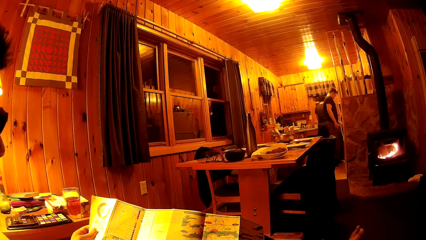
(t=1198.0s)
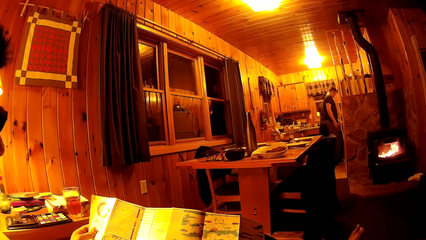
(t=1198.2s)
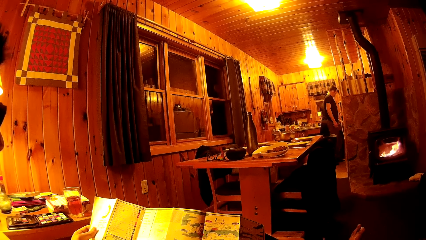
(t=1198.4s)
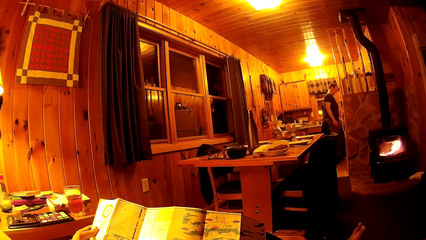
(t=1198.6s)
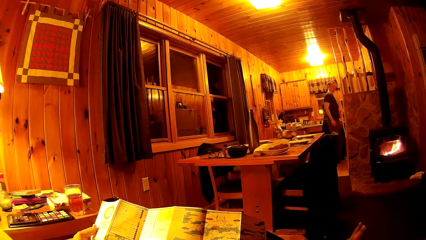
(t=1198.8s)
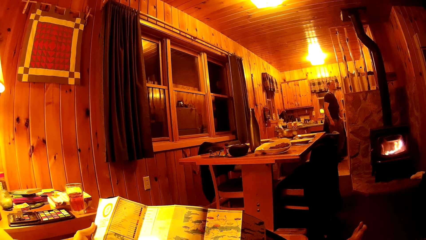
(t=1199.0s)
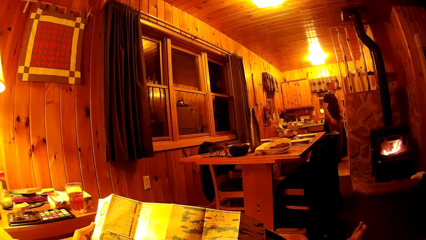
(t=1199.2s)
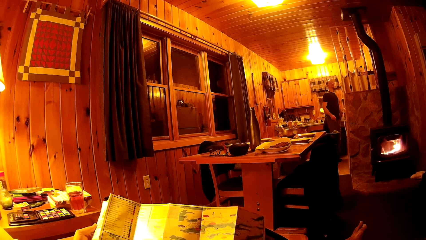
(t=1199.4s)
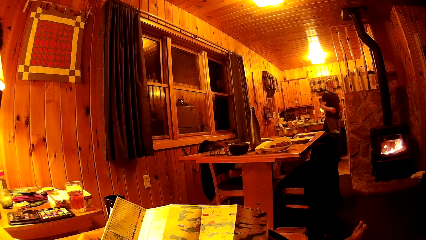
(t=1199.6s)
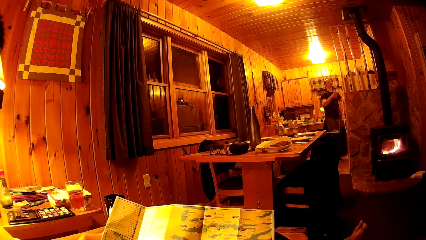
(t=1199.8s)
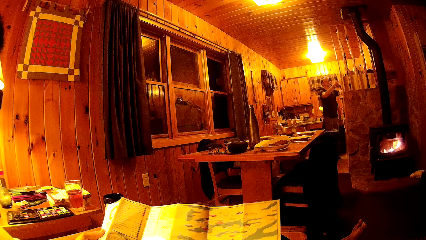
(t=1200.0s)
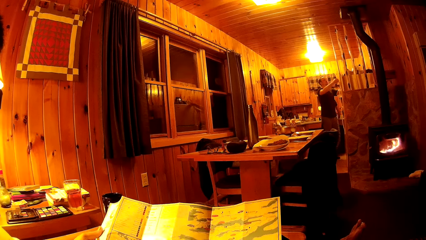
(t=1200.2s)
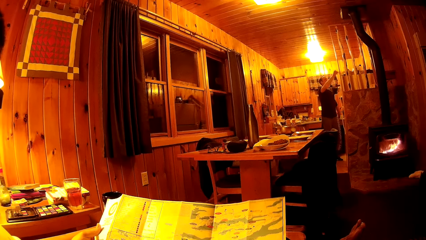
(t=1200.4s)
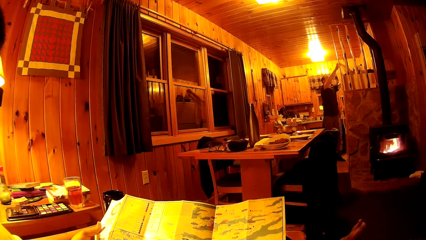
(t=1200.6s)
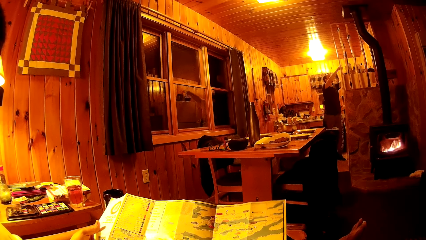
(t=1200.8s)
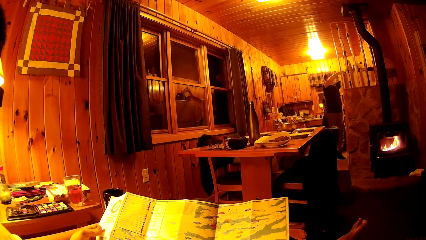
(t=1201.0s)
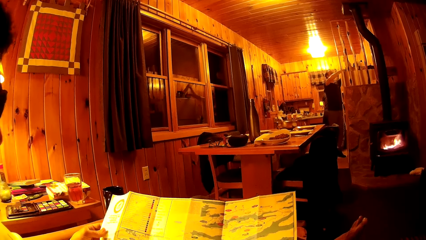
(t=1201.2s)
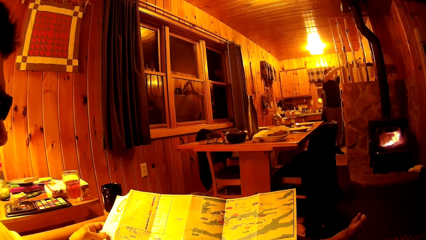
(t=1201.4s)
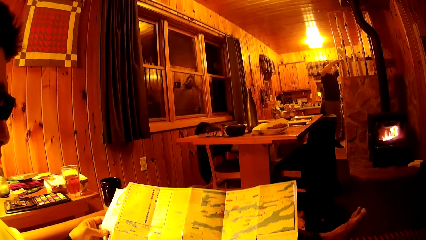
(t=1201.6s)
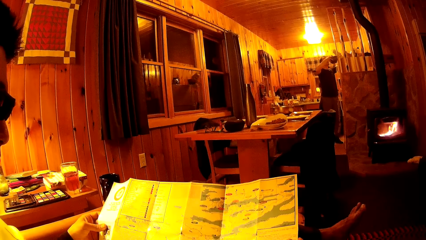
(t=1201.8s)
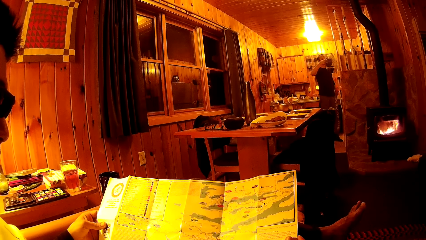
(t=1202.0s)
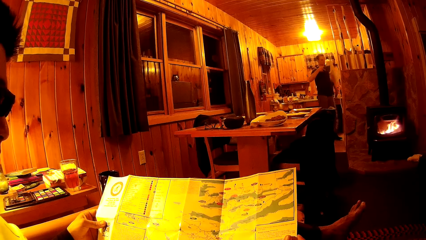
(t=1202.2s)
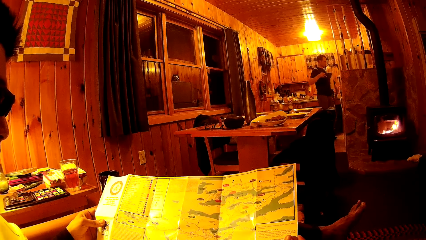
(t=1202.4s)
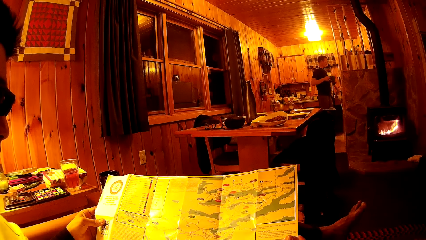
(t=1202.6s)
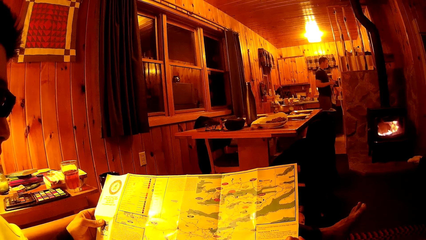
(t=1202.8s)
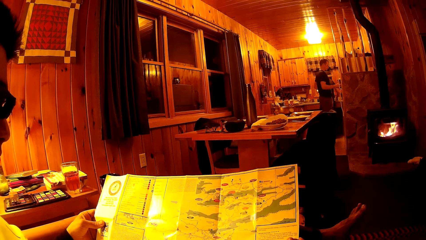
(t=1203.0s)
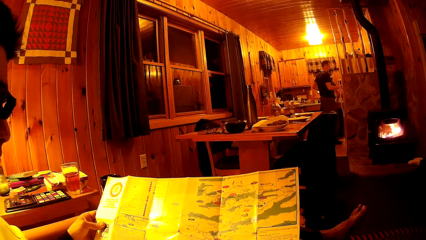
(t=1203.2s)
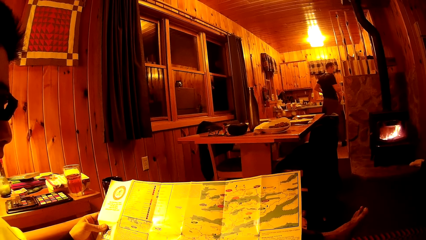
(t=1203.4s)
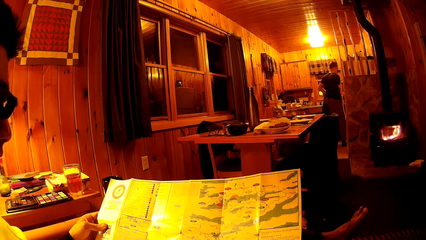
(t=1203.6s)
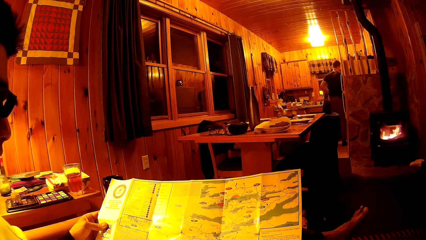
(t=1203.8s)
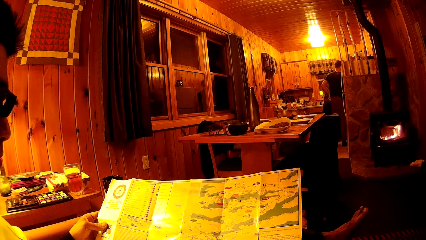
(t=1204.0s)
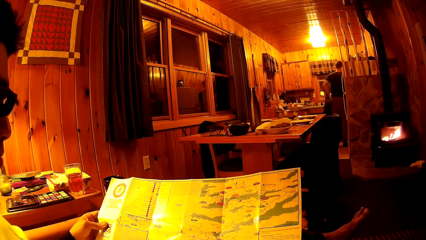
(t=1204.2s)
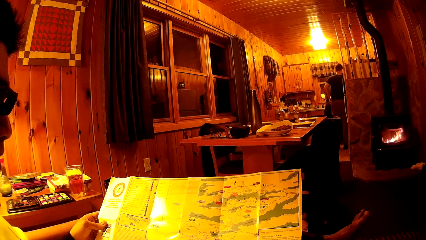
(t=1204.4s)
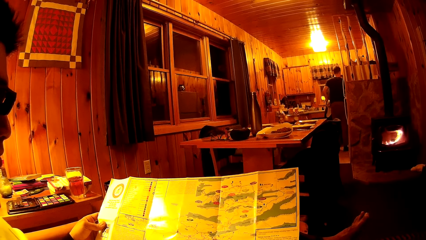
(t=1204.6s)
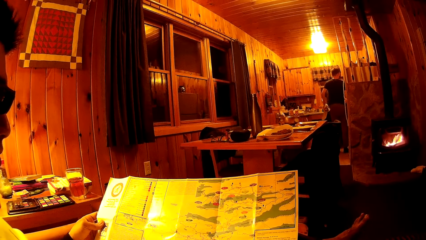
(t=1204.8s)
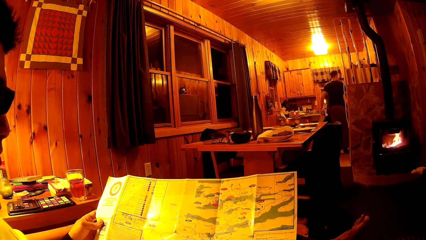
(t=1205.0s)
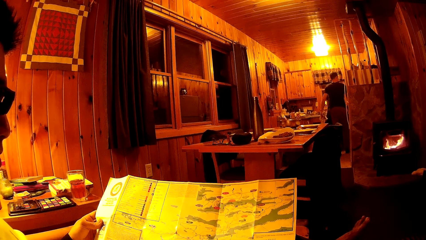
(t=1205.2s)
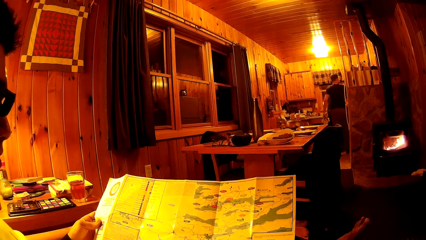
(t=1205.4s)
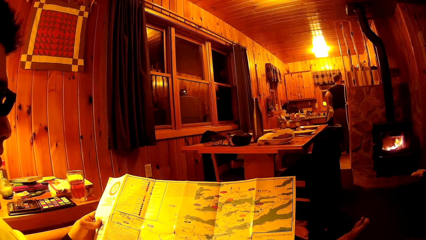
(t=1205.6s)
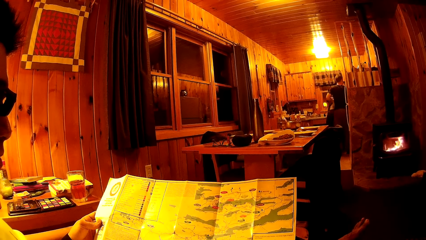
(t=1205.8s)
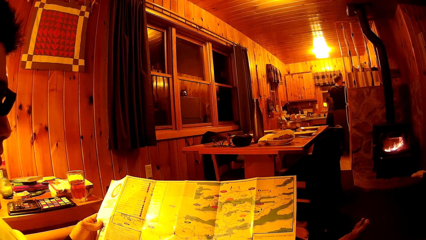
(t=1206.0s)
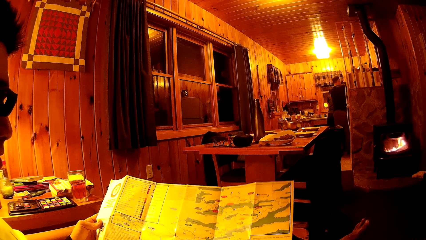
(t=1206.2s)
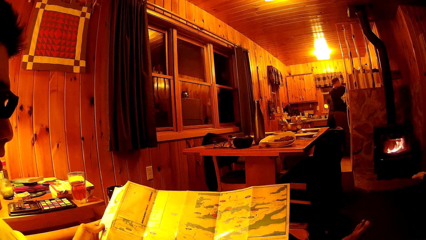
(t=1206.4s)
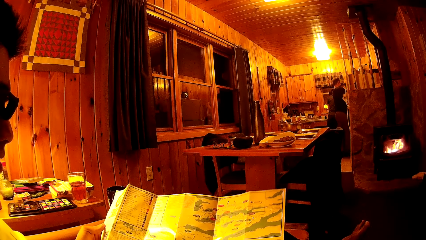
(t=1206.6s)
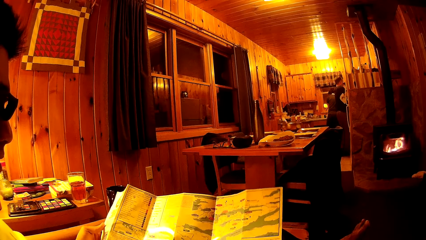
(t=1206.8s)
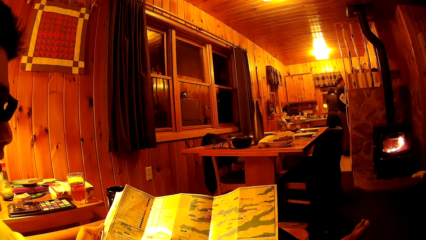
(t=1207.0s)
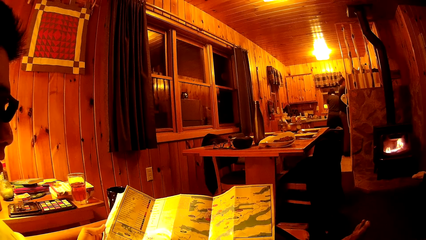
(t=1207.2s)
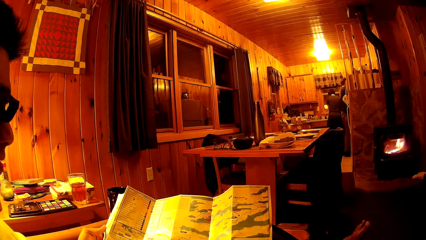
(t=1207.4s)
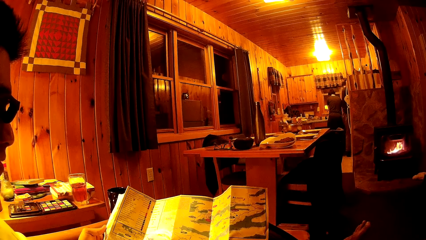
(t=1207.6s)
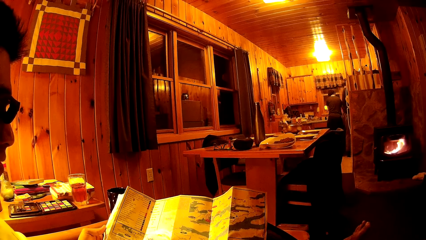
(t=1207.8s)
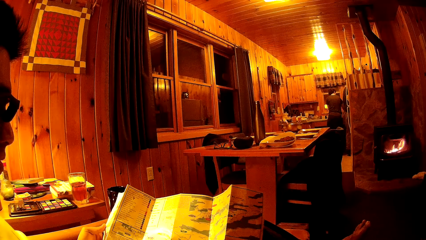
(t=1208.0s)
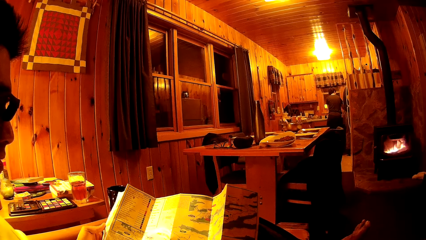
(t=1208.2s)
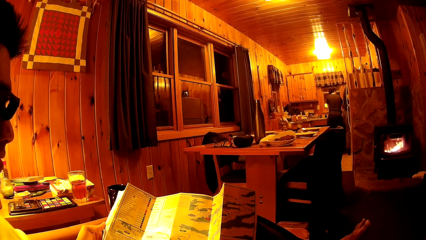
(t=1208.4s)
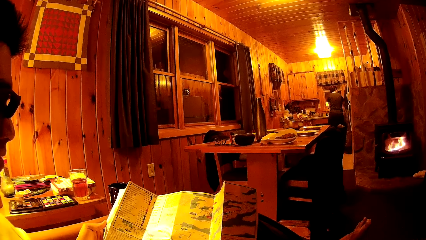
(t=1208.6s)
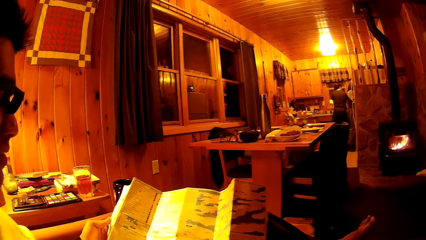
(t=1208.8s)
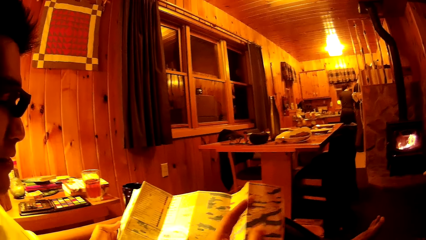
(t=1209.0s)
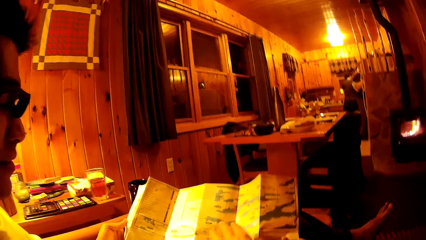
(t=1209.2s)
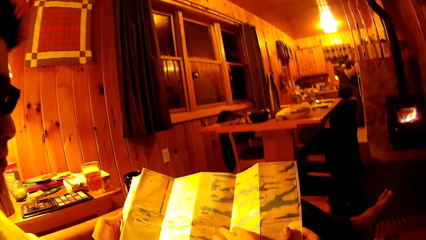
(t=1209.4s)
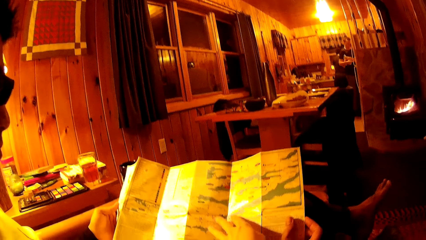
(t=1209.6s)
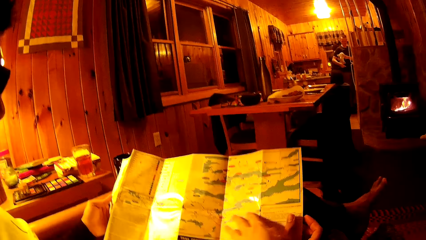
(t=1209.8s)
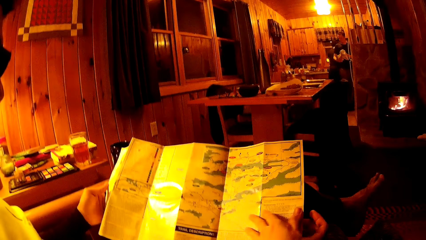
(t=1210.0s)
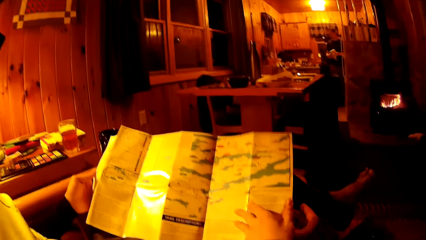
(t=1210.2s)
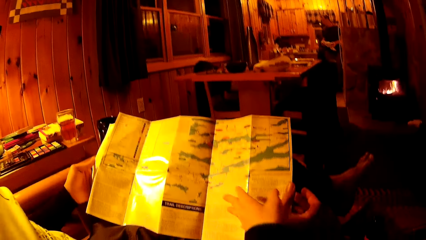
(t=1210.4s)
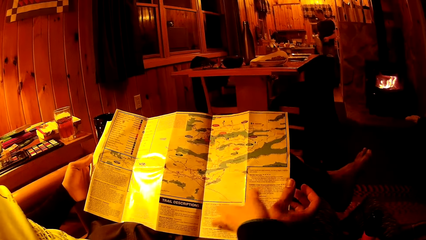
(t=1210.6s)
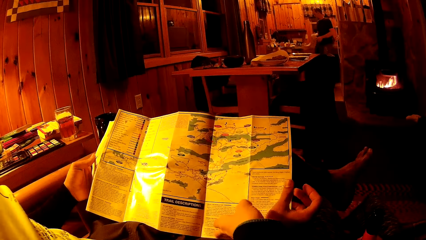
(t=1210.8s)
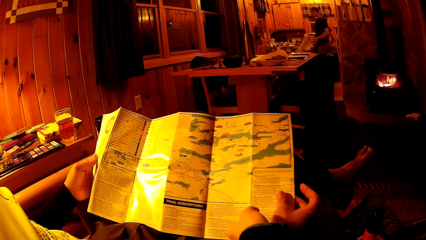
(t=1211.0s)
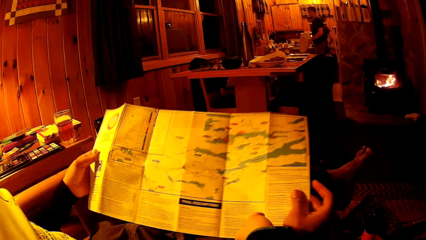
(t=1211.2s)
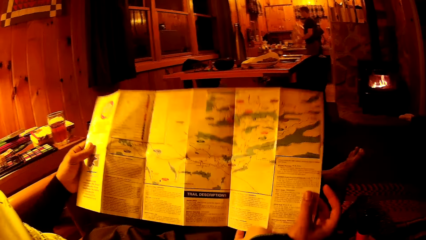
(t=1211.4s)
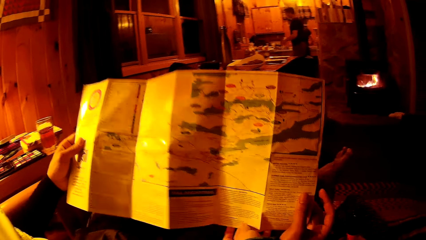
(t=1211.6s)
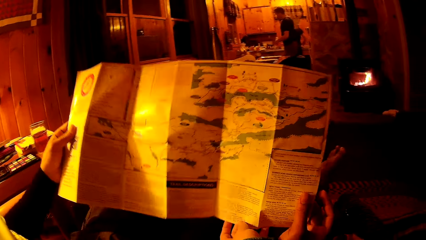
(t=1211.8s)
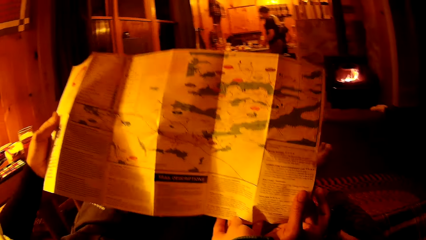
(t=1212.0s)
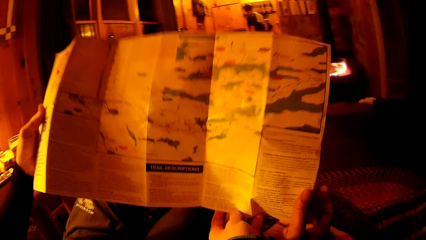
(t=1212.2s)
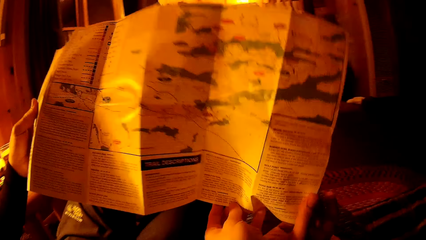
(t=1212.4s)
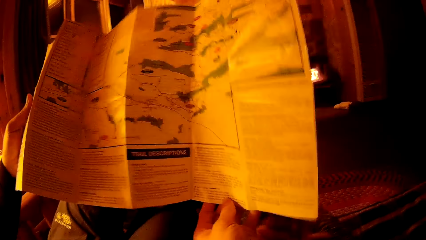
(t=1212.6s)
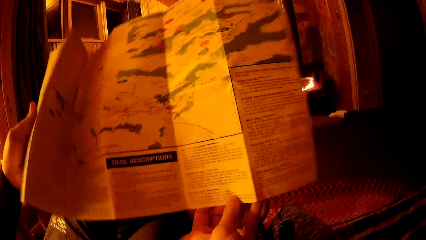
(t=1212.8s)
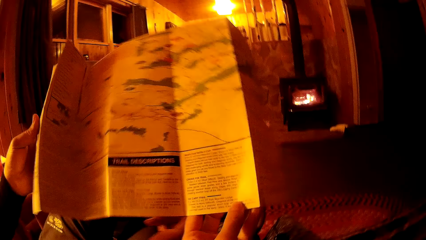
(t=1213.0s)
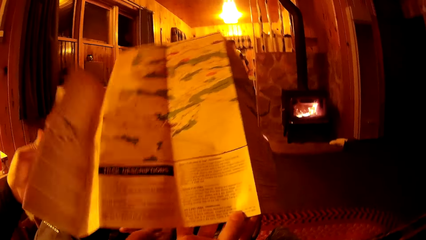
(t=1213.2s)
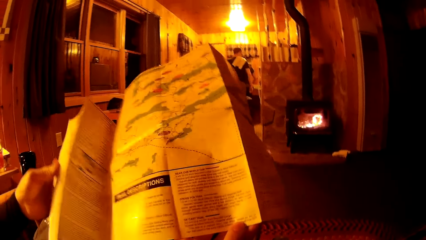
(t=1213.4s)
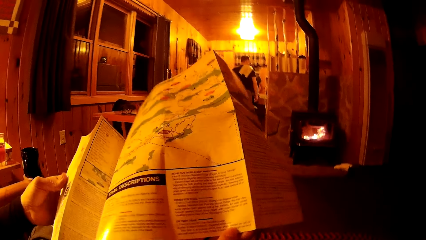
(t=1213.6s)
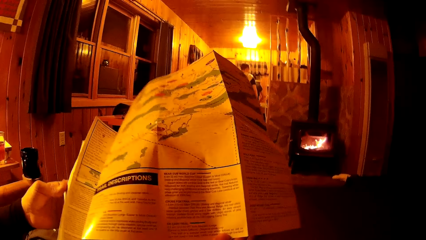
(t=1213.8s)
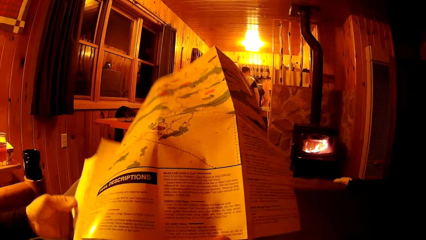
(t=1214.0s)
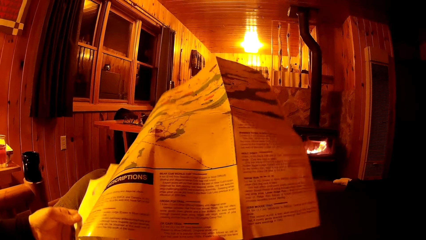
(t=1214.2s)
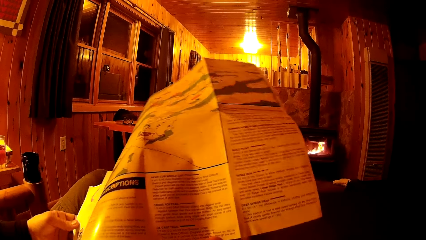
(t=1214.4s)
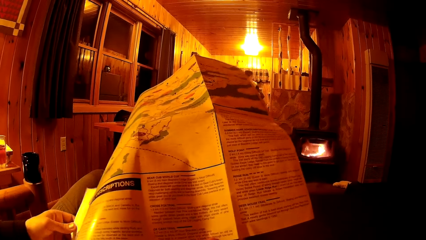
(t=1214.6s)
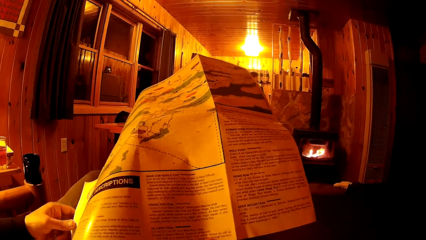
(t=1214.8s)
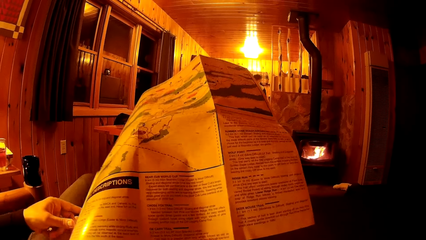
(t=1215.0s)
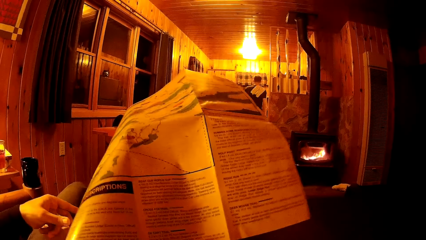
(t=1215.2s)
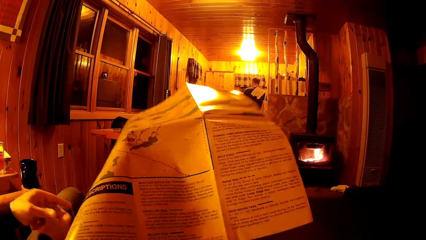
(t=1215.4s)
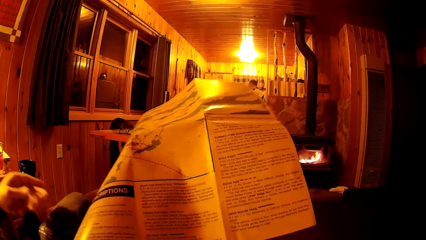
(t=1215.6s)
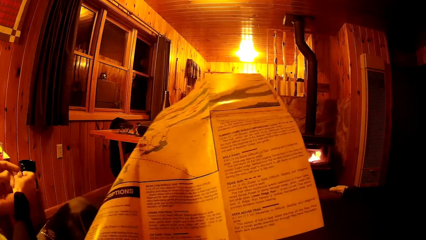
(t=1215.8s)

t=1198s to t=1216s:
A man picks a napkin together with a bowl from the top of a refrigerator with both hands. The camera wearer touches the pamphlet with her left hand. She lifts the pamphlet with her left hand. The man puts the napkin on his shoulder with his right hand.
